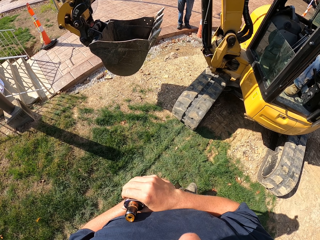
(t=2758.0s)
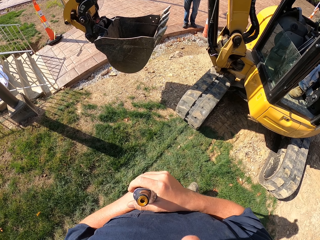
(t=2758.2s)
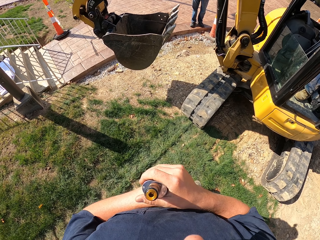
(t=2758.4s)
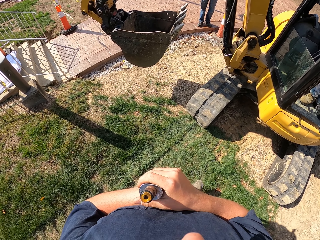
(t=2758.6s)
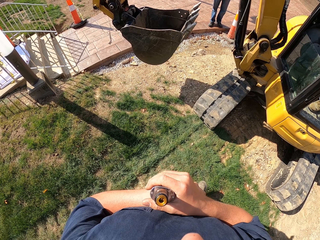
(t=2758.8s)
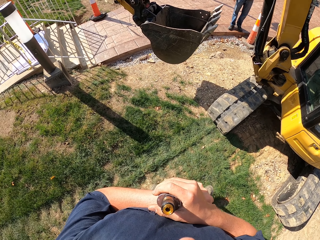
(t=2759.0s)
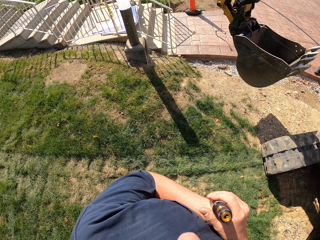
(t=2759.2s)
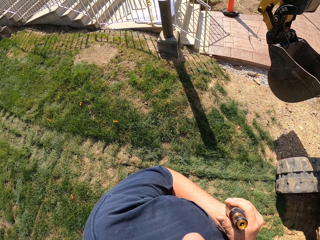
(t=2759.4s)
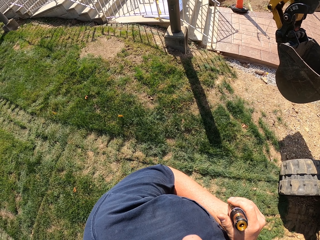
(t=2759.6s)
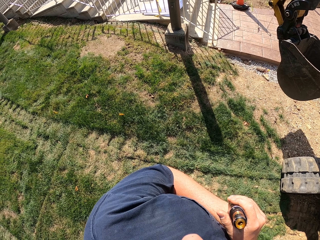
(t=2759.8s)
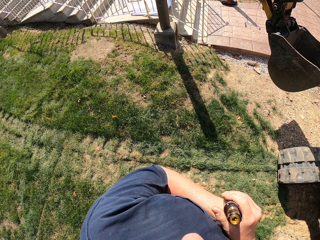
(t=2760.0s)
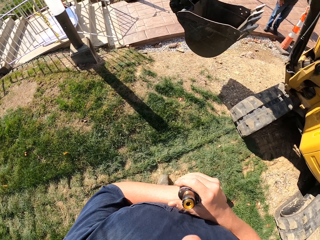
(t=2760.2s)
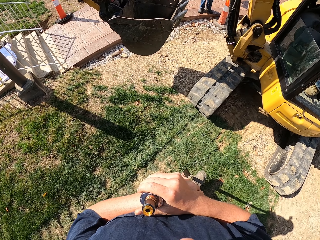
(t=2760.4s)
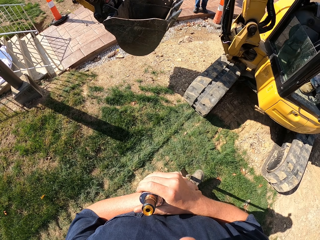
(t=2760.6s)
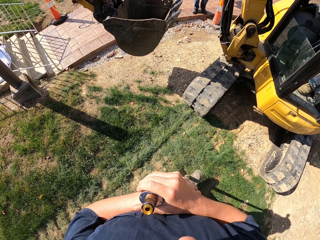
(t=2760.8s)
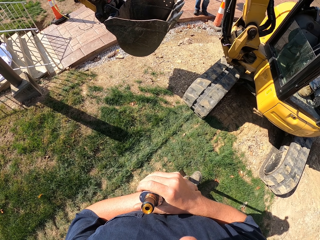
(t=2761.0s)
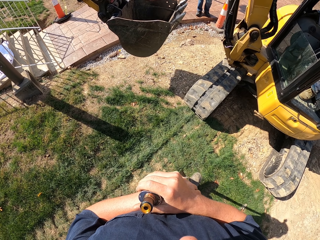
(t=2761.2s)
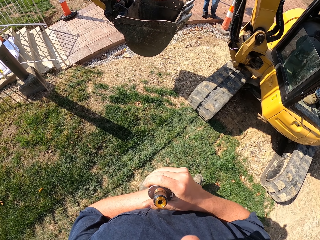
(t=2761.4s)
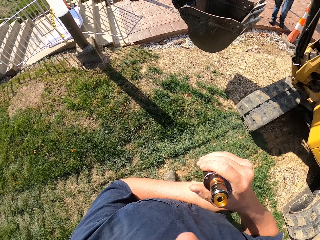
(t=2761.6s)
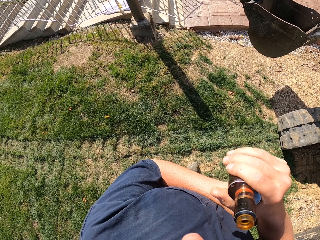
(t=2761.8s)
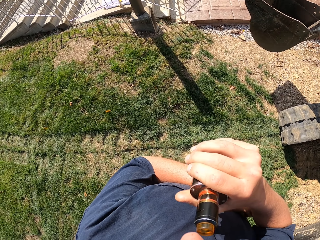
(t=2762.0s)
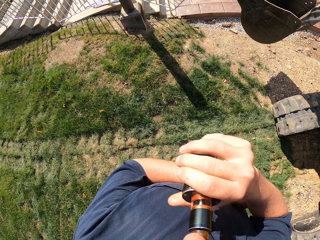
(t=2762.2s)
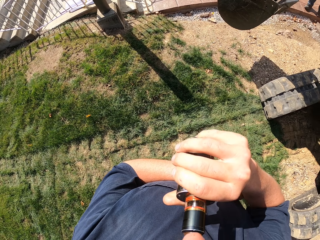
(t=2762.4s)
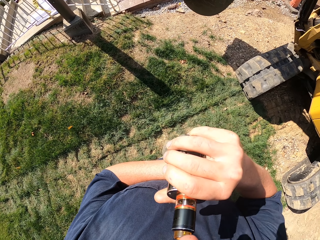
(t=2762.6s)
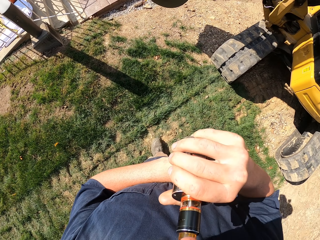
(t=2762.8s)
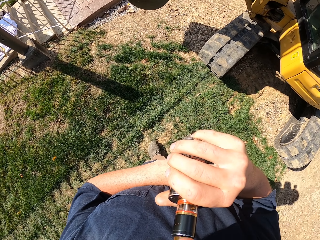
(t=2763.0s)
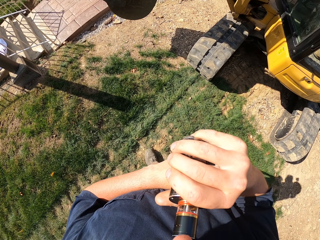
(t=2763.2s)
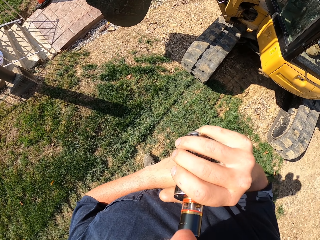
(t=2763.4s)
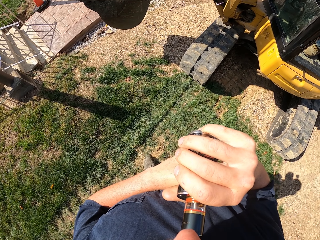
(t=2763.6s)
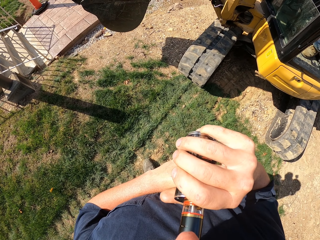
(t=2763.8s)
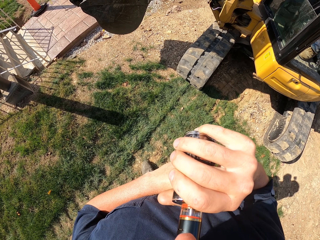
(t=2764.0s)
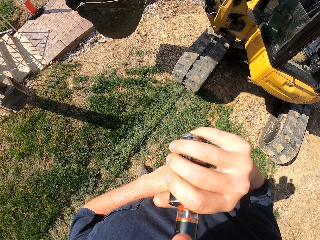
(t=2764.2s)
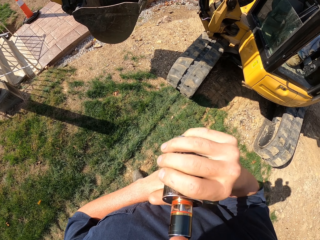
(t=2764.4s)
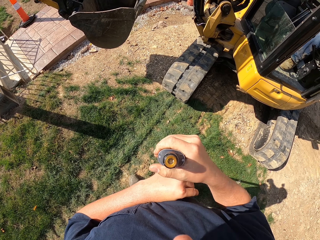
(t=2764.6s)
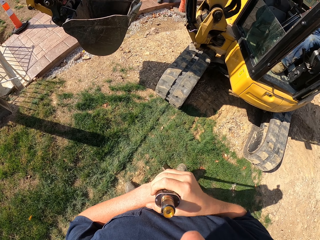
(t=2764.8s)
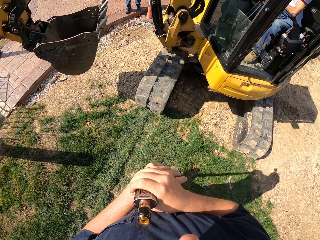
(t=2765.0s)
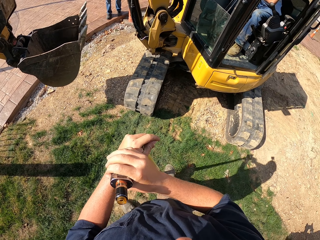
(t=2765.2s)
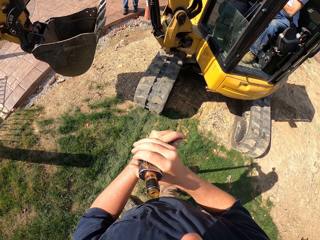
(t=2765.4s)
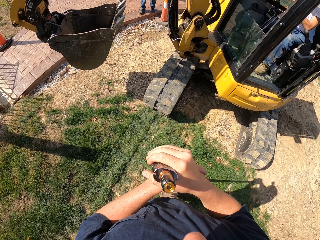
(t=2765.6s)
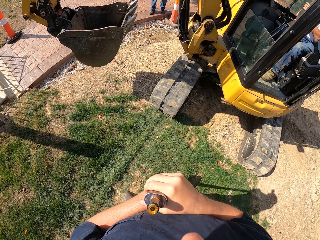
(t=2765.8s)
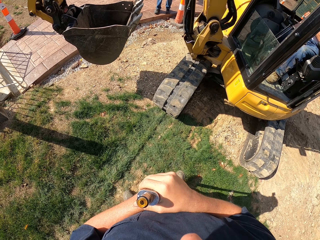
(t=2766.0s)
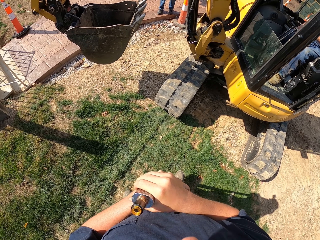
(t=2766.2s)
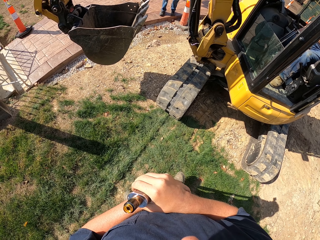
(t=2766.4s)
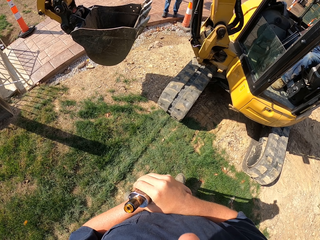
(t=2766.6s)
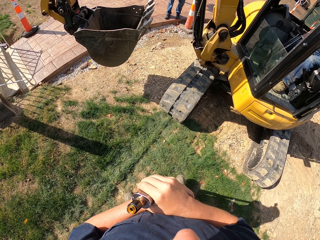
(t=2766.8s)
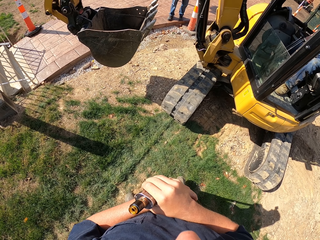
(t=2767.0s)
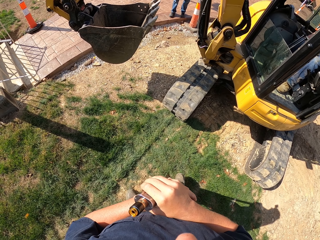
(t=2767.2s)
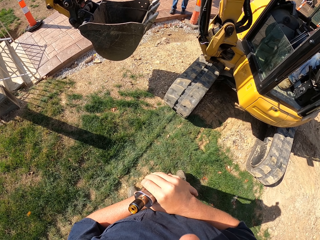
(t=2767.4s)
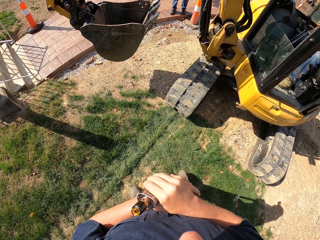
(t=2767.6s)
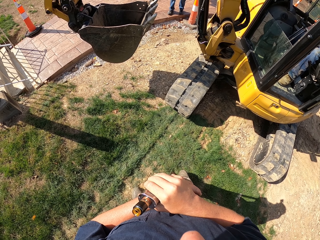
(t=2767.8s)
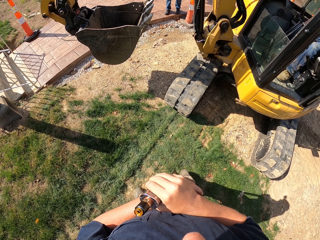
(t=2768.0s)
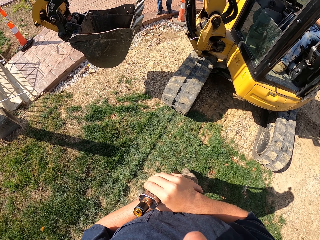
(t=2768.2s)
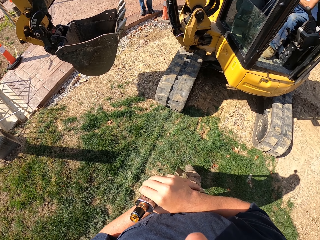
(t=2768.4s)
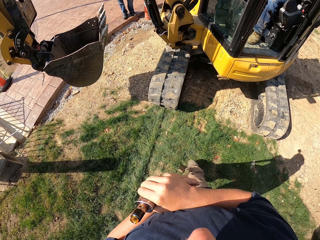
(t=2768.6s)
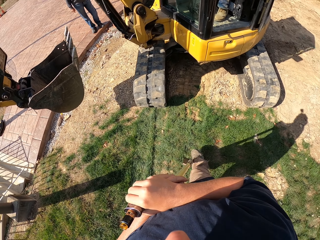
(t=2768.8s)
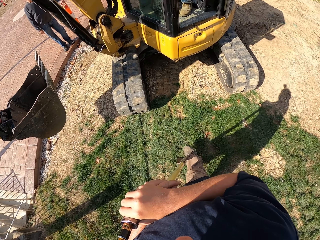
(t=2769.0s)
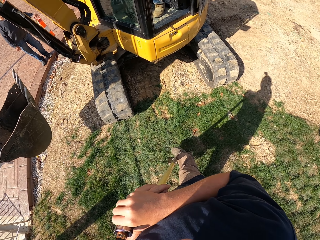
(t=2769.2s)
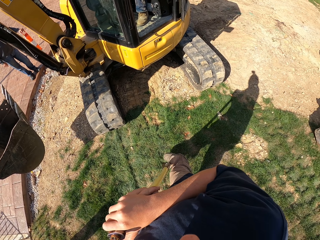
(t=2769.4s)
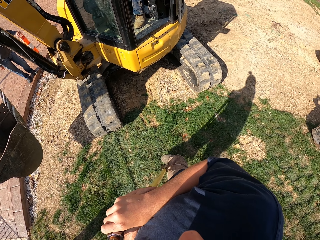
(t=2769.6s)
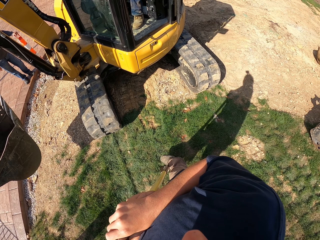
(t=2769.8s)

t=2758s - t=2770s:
The camera wearer smokes a vaping bottle. They drop the bottle from the mouth. They stare round on the compound.

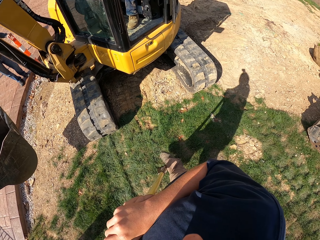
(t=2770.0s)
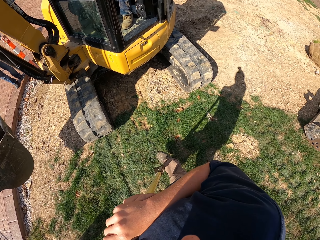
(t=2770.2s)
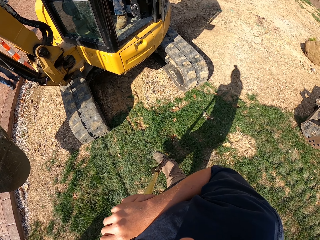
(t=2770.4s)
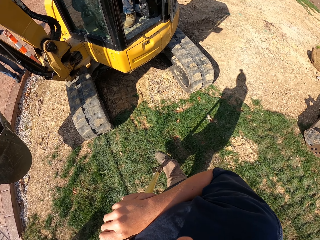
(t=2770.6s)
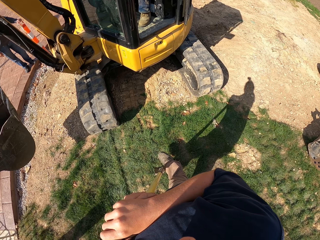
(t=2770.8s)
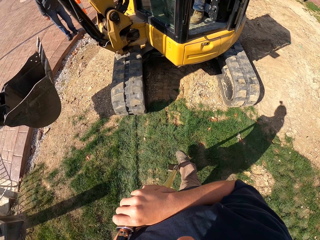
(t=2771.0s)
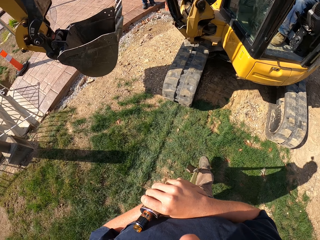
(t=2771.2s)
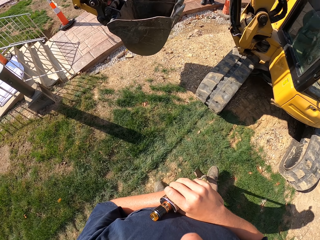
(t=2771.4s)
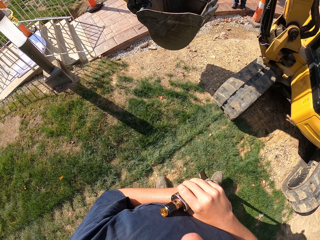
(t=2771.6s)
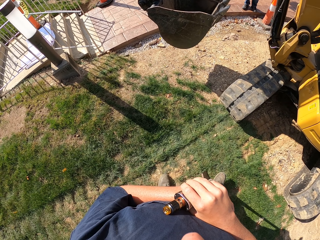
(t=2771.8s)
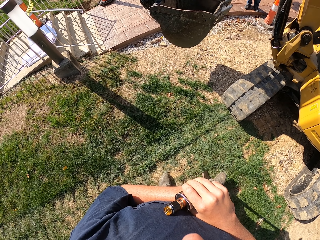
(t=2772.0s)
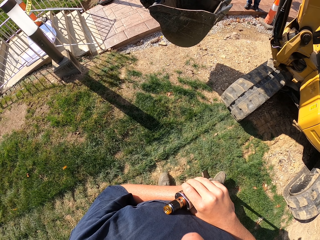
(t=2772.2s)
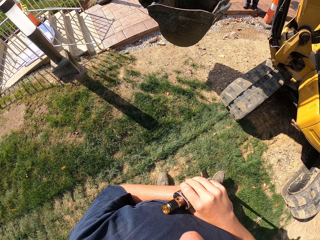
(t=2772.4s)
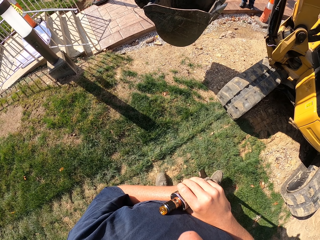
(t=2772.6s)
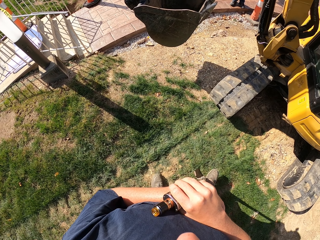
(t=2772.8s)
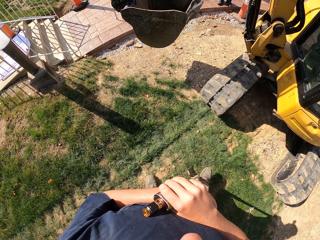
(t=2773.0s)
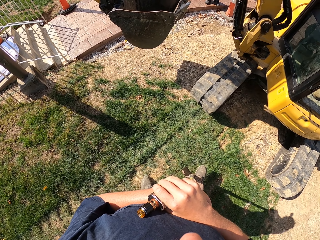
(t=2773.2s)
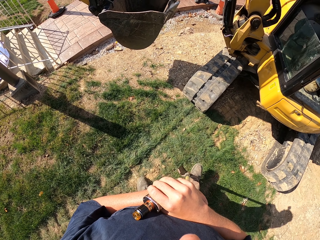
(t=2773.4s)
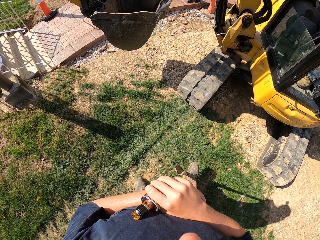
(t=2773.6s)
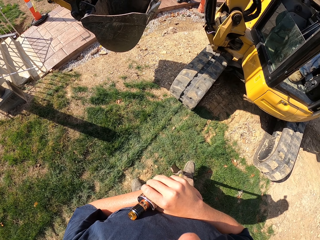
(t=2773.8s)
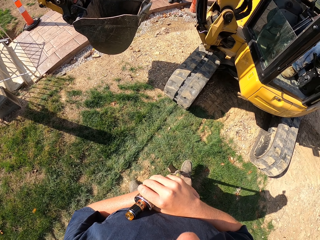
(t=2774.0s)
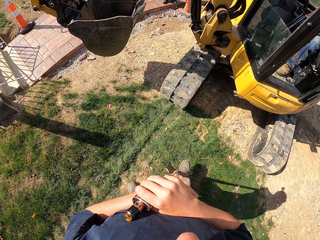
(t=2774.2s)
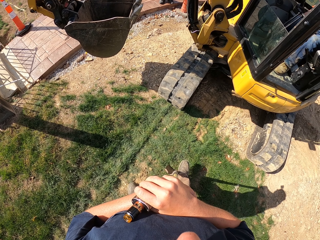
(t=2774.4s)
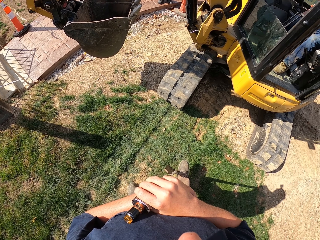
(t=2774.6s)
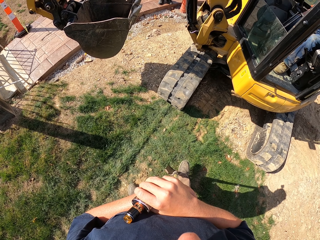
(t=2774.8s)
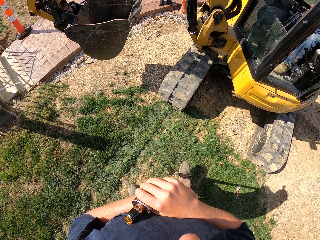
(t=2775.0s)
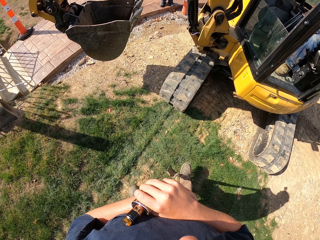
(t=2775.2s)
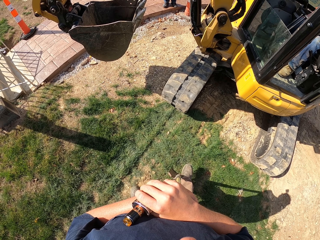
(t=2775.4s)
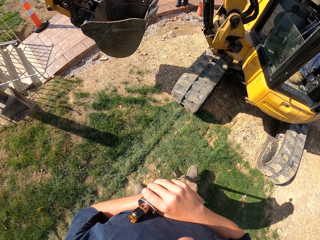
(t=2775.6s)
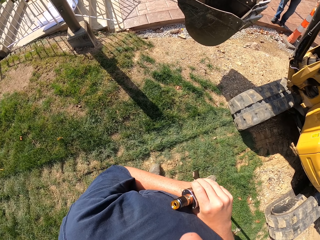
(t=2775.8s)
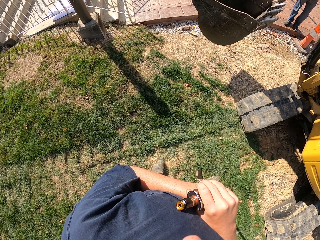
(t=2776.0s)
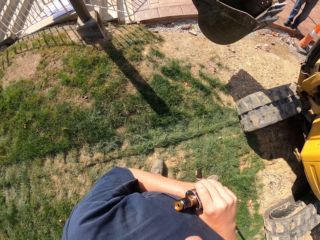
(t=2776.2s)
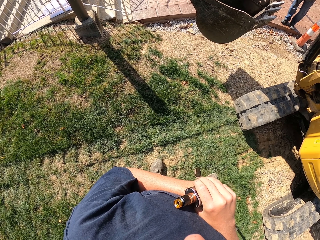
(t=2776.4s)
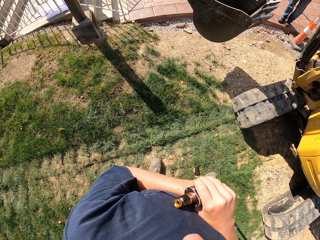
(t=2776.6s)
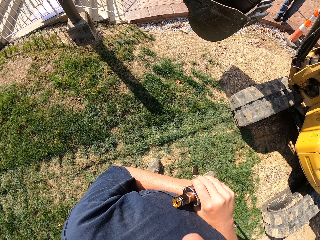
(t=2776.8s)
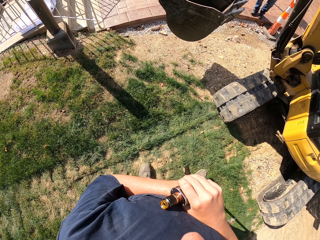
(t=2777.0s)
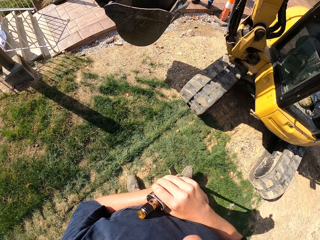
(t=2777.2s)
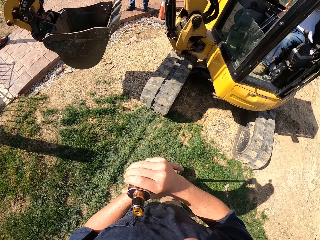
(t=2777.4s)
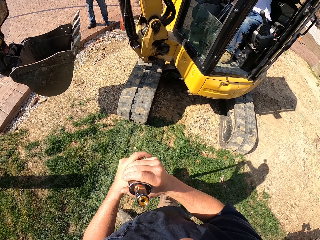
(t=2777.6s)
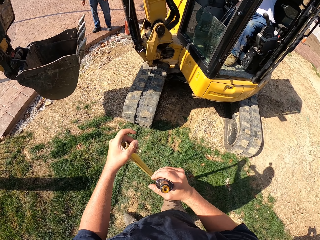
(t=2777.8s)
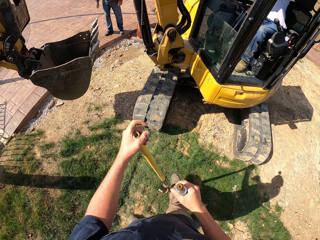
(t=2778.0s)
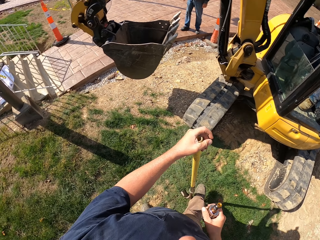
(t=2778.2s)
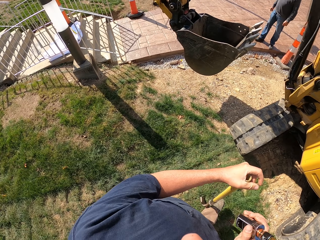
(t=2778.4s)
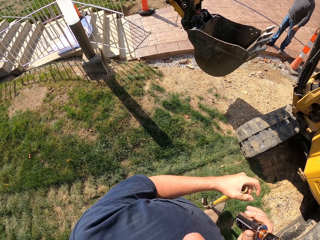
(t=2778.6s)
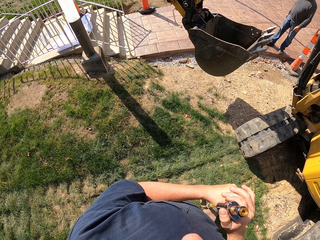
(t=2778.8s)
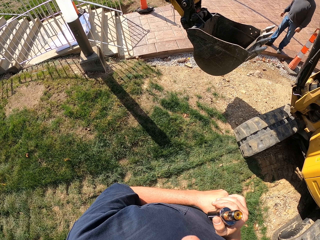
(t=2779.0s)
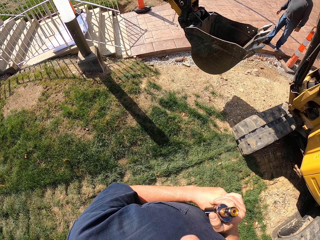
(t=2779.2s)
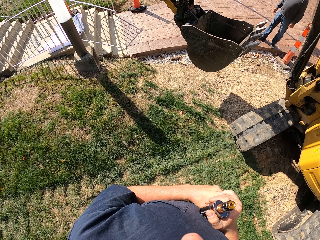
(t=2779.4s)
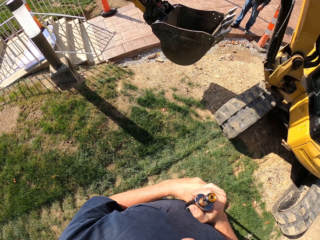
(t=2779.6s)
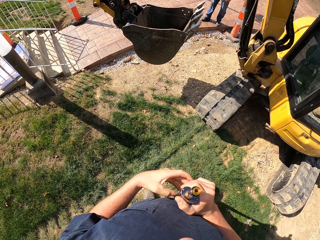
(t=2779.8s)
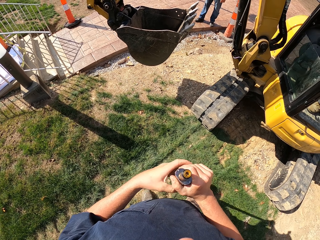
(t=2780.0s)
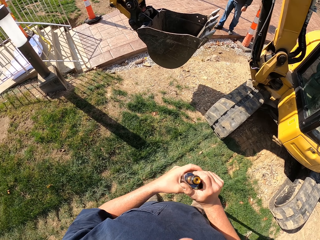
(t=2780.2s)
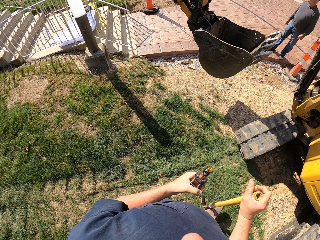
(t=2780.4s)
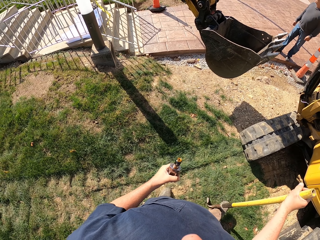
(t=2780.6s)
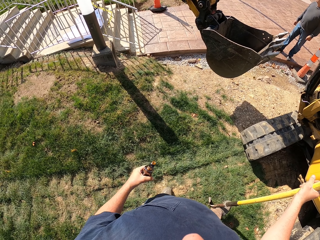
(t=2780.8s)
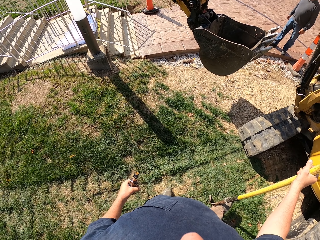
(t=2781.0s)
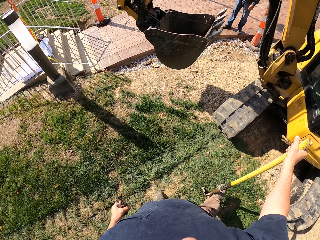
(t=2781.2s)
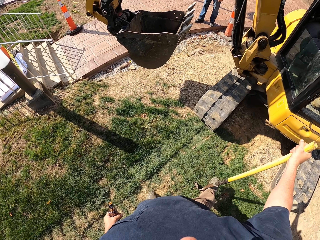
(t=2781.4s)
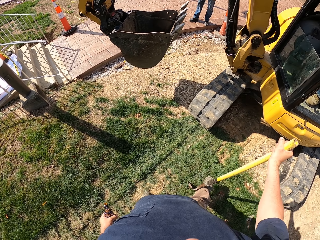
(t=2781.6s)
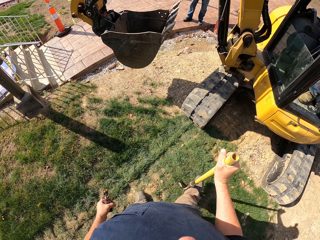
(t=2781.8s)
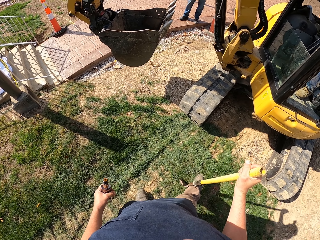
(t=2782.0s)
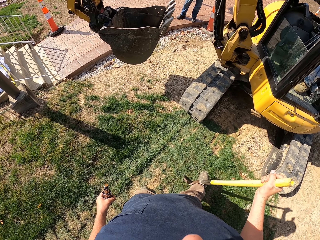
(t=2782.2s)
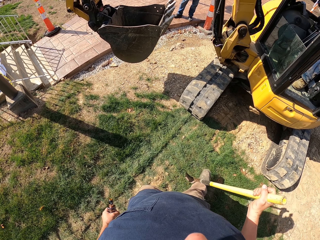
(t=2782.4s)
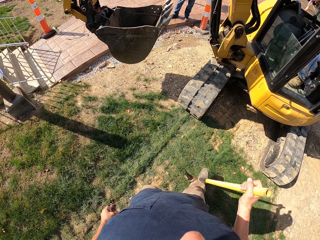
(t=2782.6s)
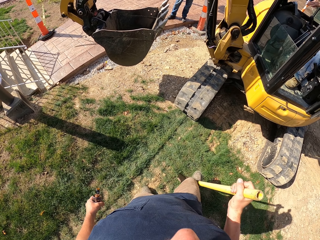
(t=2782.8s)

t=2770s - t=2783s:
The camera wearer shifts the vaping bottle to the left hand. They hold the shovel on the ground with the right hand.
